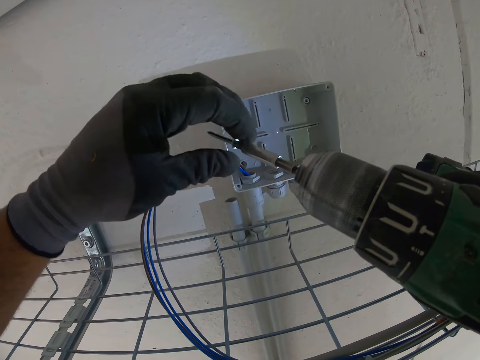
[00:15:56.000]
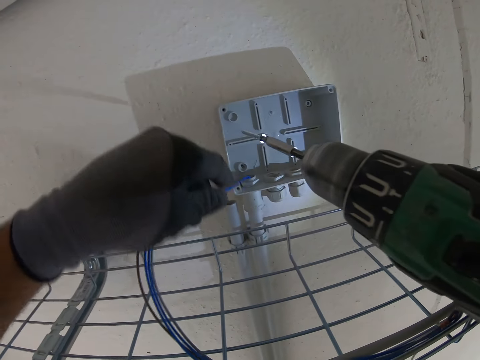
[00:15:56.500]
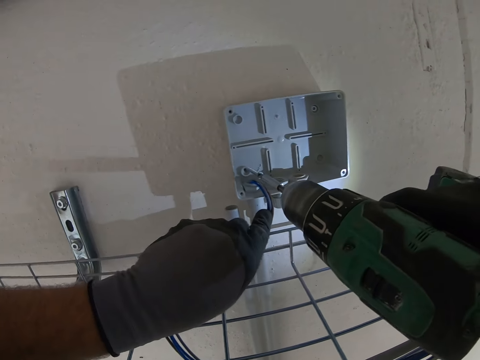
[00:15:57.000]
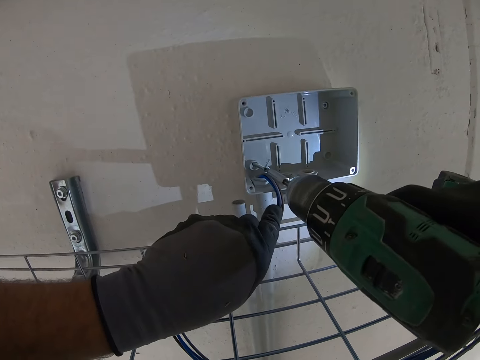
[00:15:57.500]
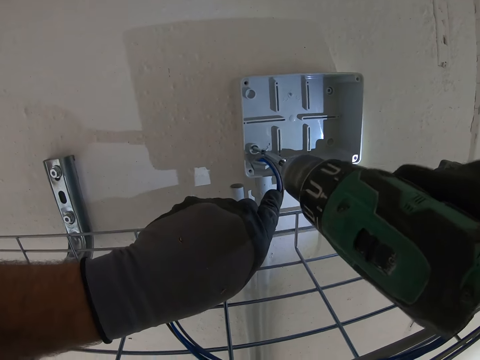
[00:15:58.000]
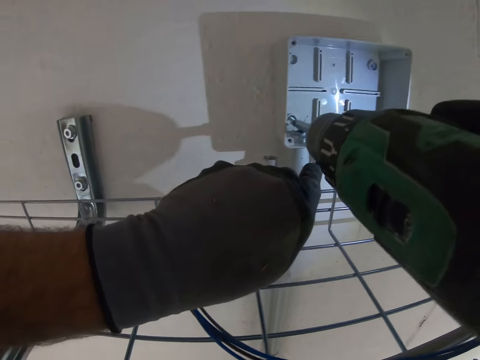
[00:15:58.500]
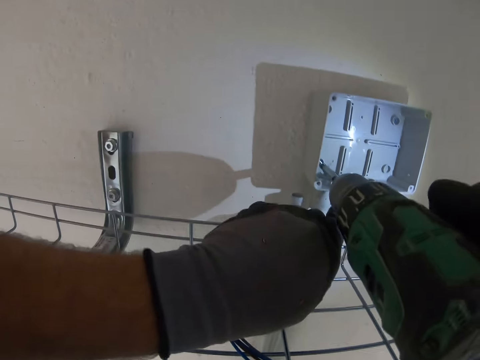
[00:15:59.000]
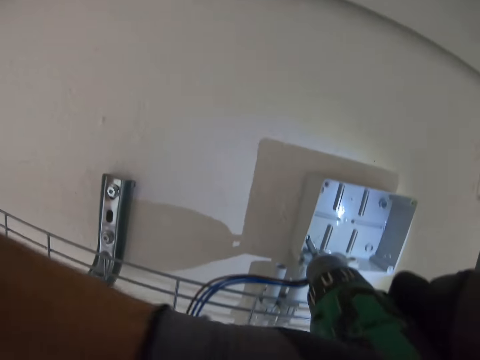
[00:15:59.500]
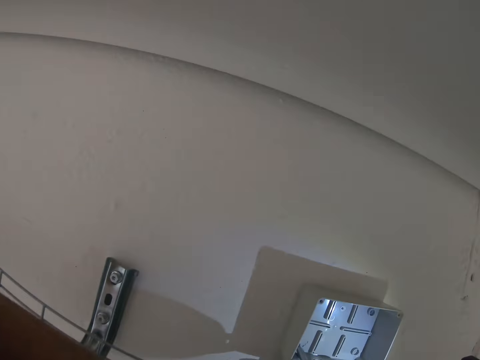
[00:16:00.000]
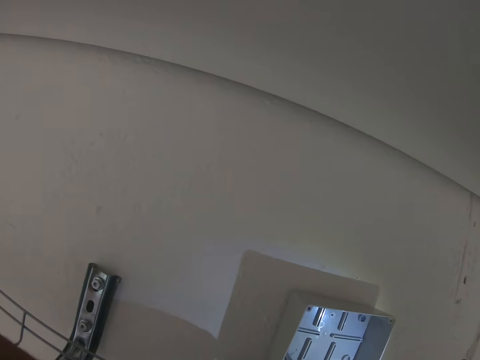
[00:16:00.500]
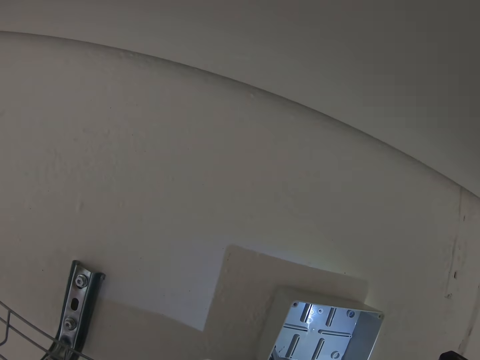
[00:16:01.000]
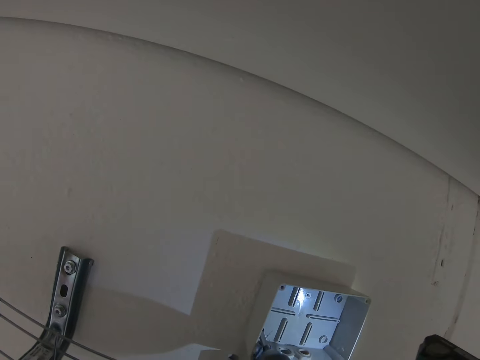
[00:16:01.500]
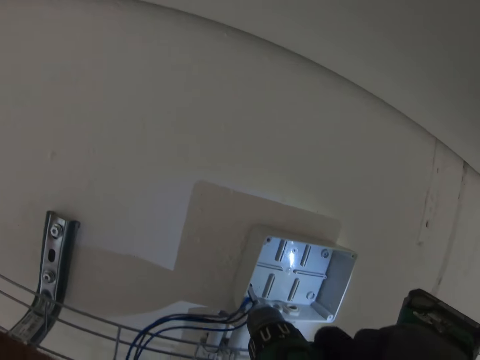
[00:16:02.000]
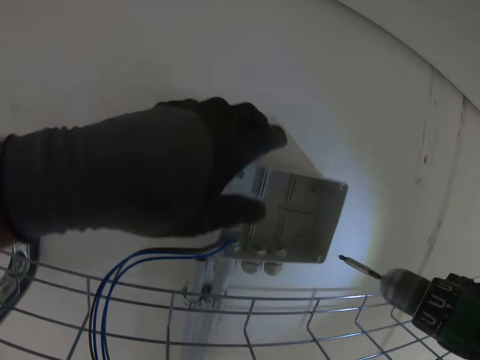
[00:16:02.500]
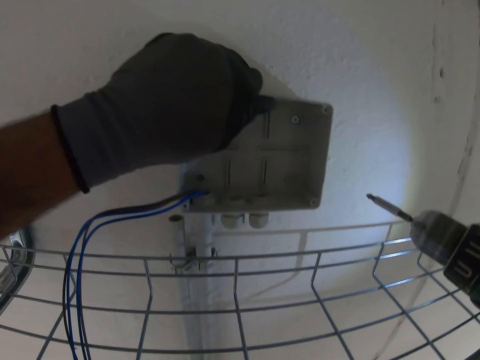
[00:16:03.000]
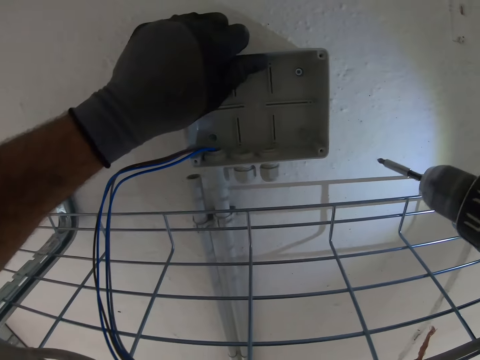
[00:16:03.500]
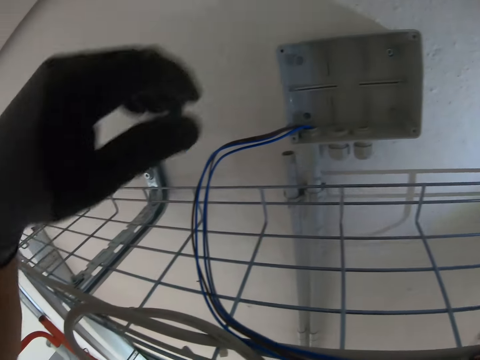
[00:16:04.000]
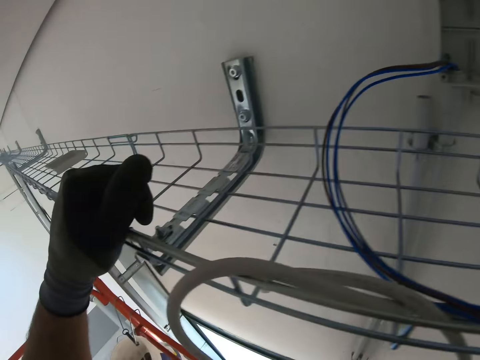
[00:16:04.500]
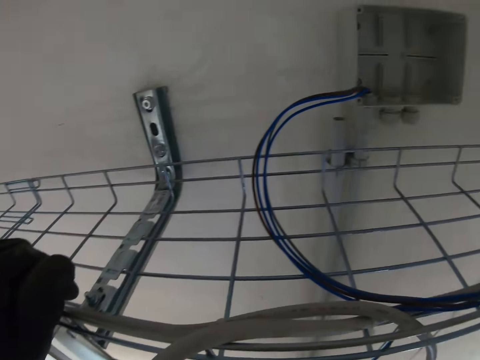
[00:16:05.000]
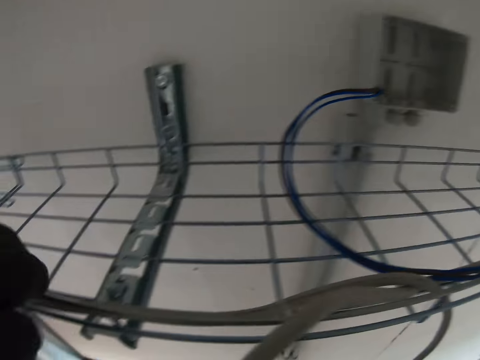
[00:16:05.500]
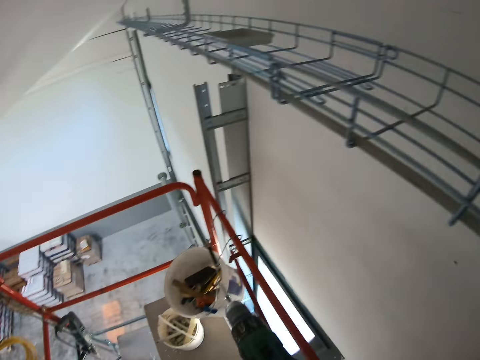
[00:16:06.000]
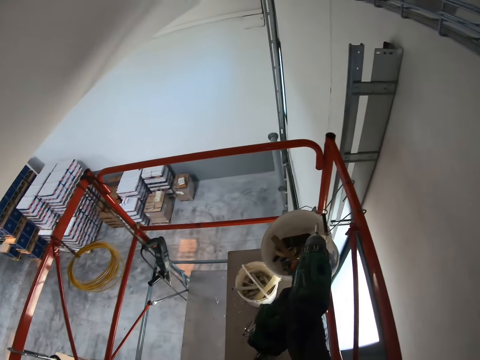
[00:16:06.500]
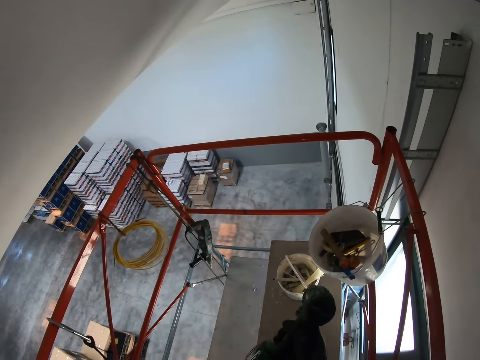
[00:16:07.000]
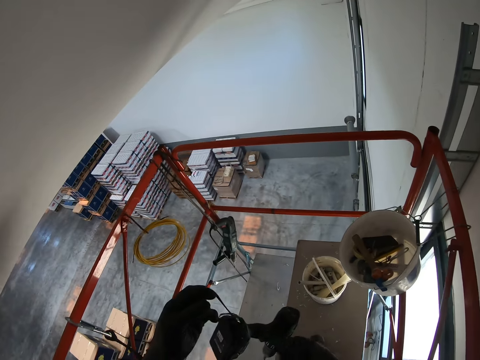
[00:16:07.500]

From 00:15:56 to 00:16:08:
The camera wearer moves the wire. They place the screw on the fuse box. They fix the screws to the socket hole. They drill the screw with the nail gun. They press on the fuse box. They move towards the cable.

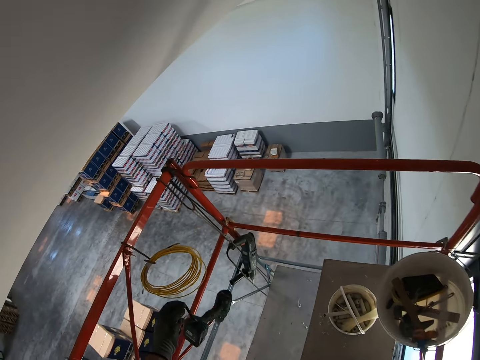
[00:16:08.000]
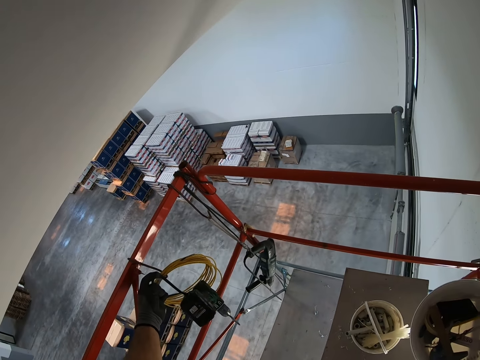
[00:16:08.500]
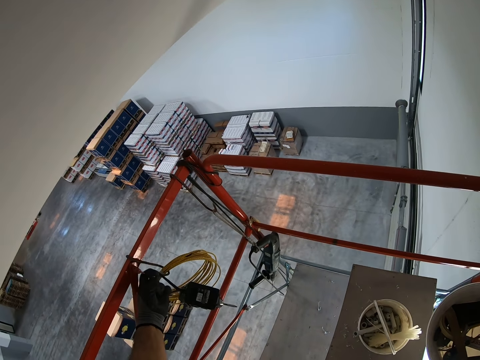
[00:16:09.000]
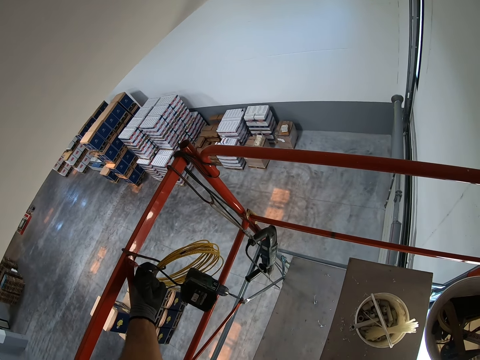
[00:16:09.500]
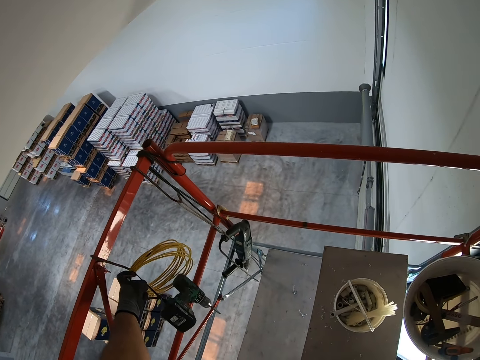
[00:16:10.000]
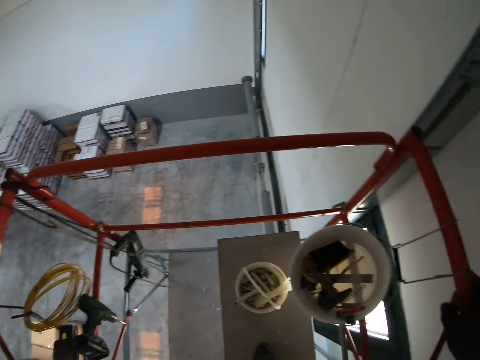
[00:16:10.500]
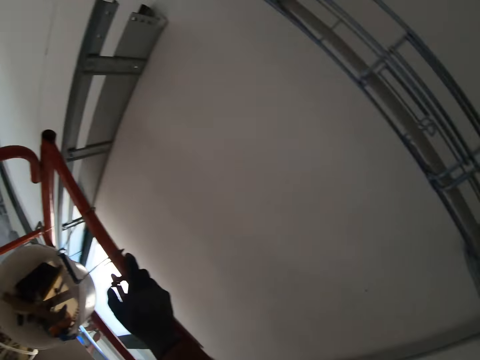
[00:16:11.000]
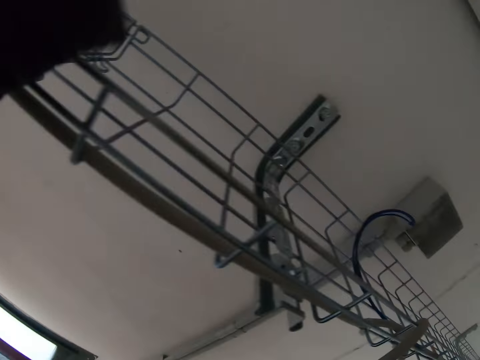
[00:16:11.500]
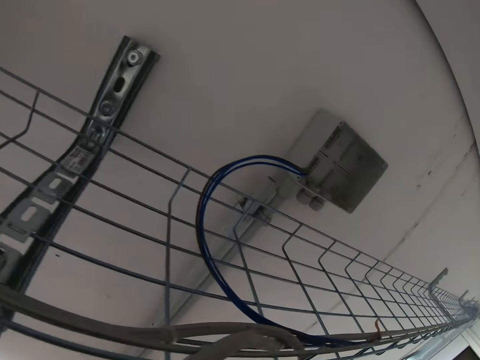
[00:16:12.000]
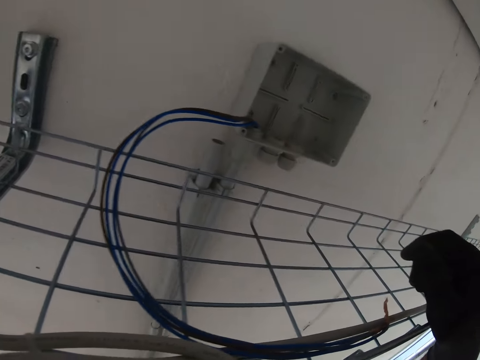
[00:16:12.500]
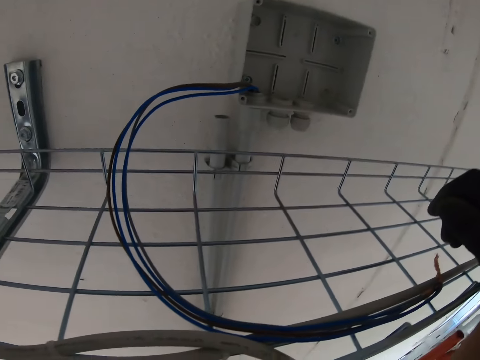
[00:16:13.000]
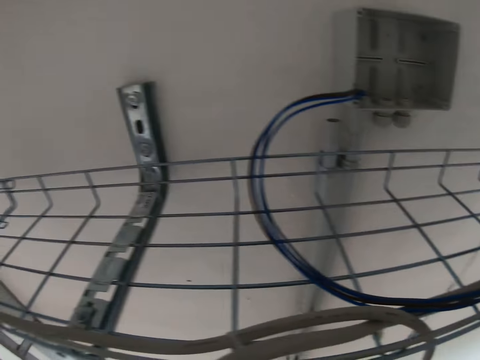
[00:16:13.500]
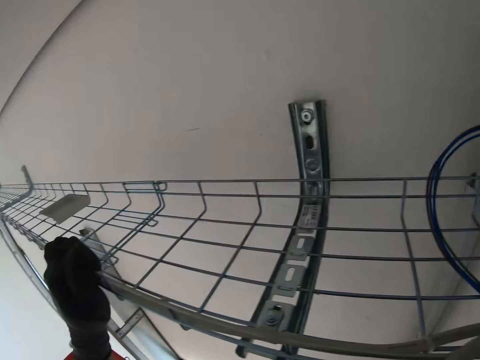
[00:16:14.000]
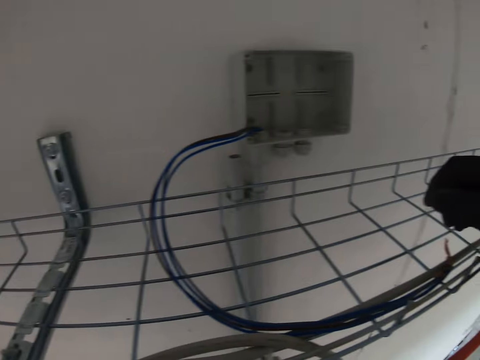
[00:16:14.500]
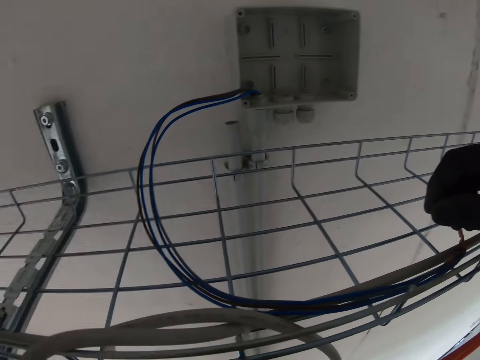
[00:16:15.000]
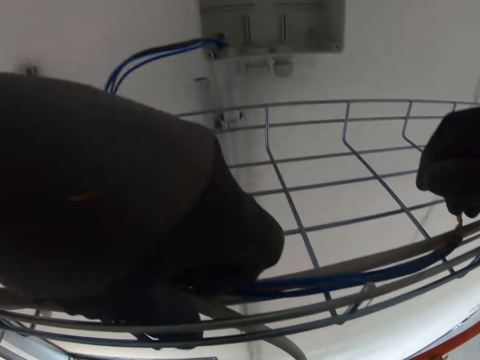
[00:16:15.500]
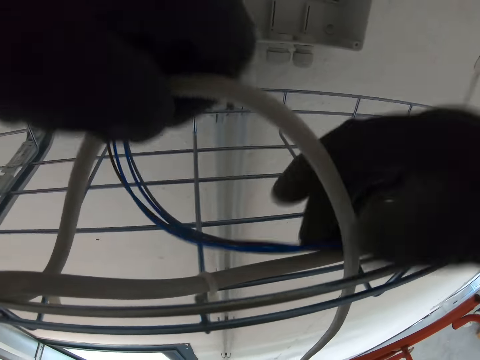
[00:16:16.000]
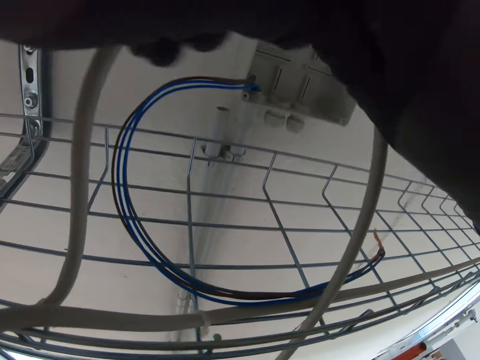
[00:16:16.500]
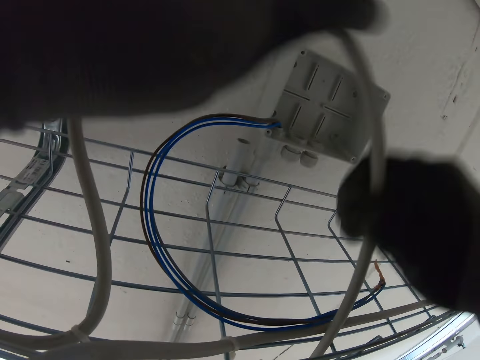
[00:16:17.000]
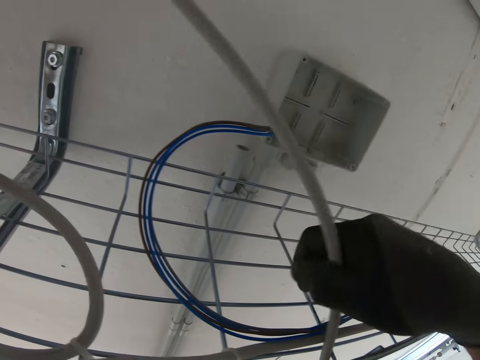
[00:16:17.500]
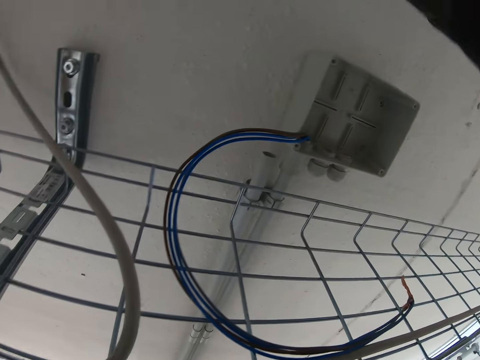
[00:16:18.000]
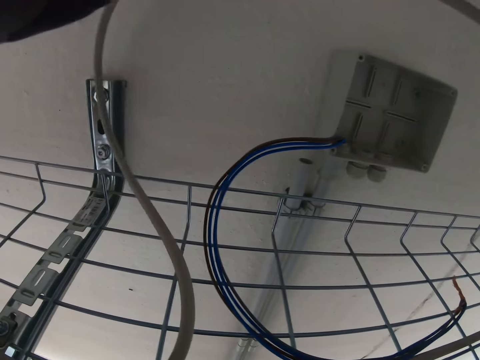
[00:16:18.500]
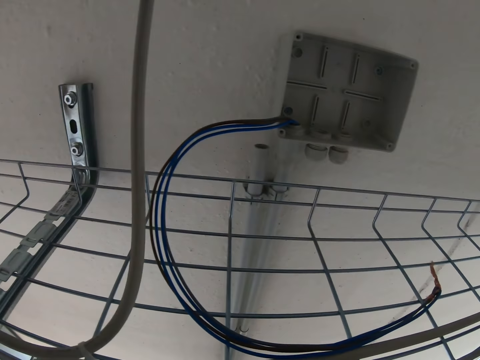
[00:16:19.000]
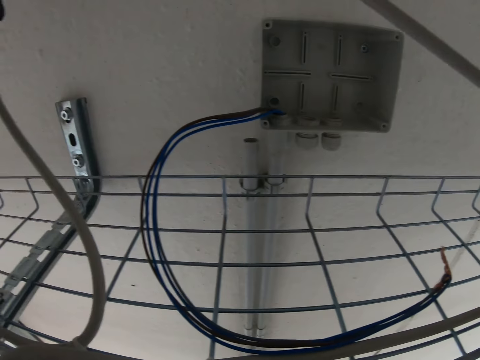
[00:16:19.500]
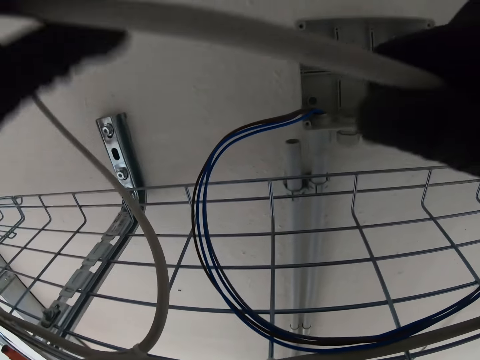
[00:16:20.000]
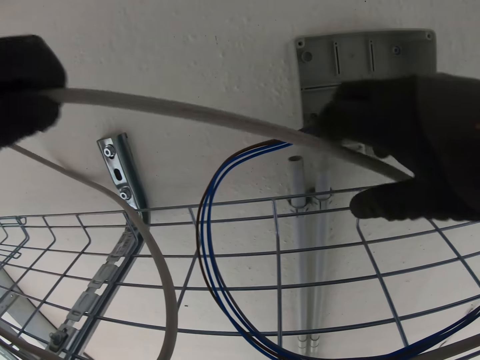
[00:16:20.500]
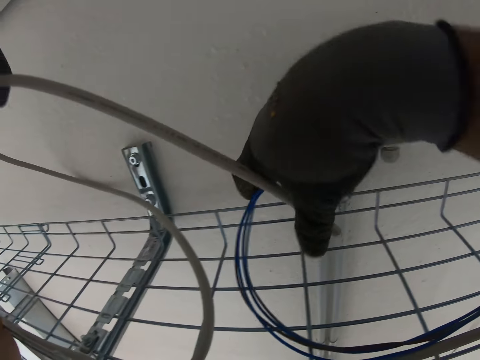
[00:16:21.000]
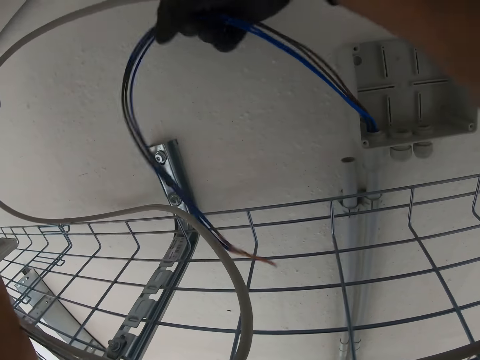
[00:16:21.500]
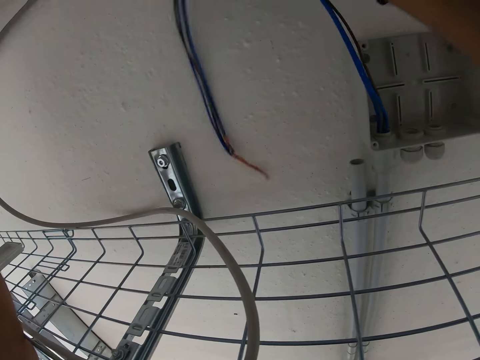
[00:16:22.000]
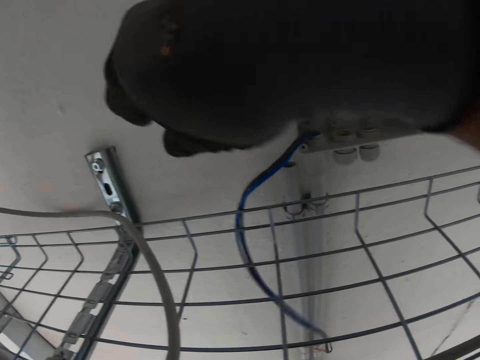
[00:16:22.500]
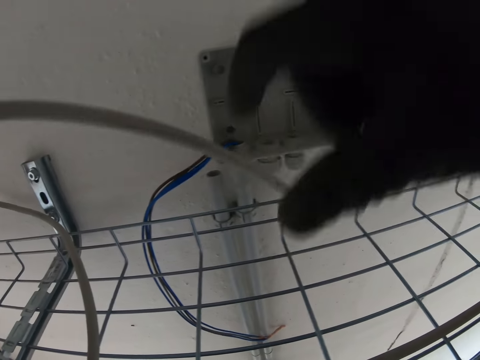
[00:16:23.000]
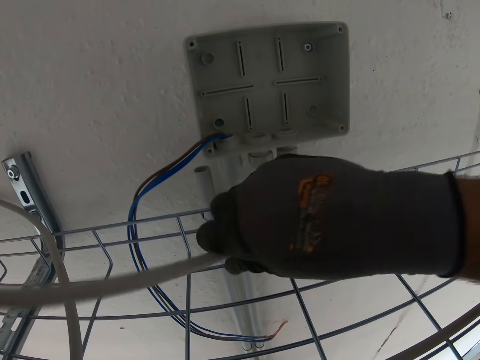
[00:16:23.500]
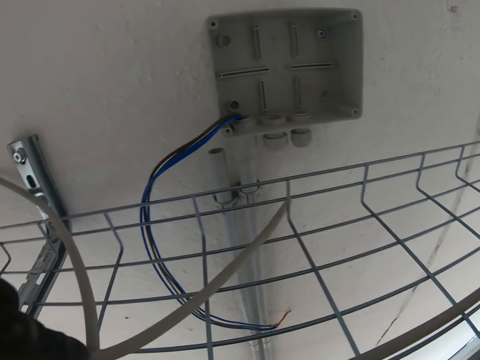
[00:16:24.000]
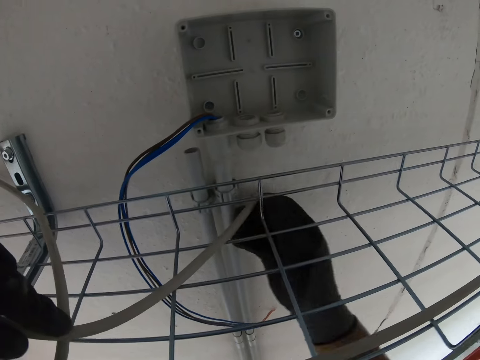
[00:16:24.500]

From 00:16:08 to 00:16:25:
The camera wearer hangs the nail gun on the hook. They move towards the fuse box. They stare at the wall. They pull on the cable. They hold the socket wire. They move the cables to the wall. They pass the cable through the wire.
